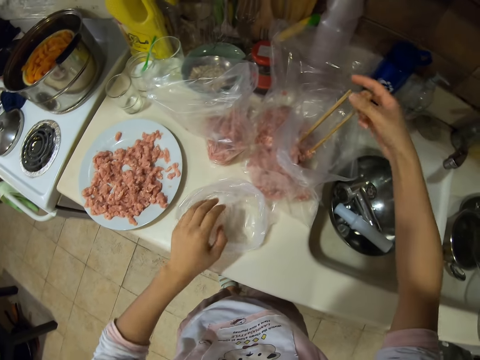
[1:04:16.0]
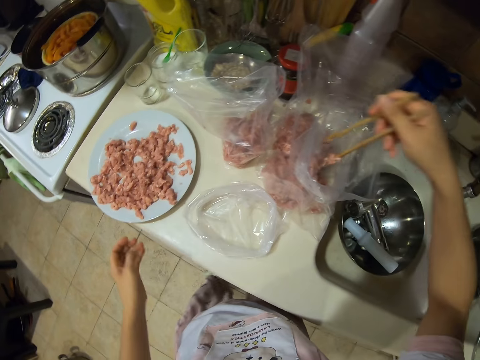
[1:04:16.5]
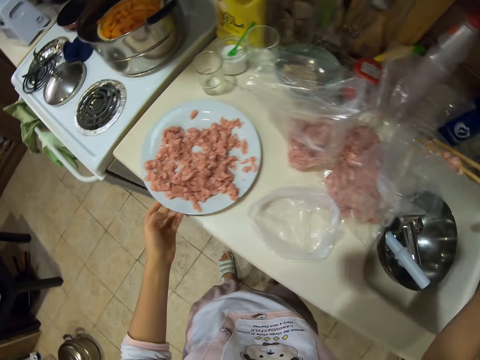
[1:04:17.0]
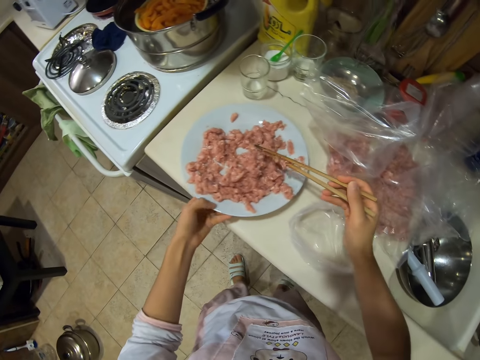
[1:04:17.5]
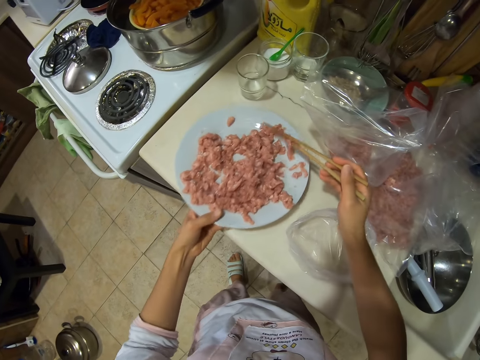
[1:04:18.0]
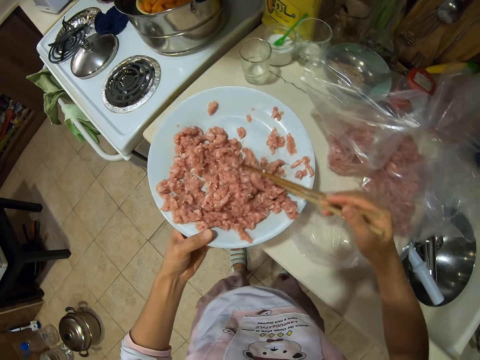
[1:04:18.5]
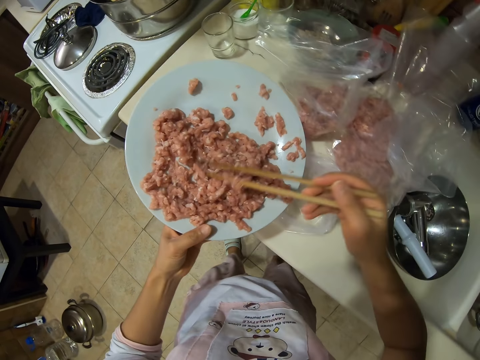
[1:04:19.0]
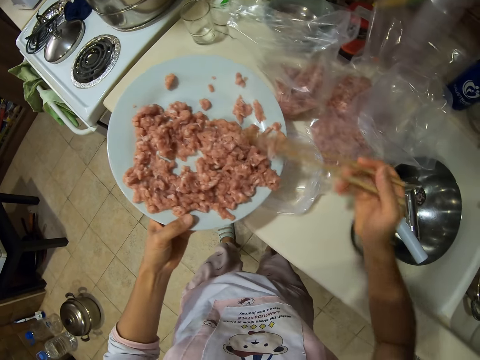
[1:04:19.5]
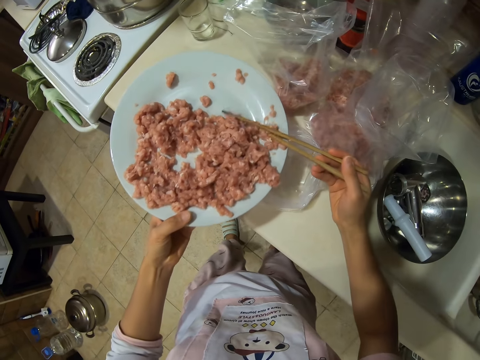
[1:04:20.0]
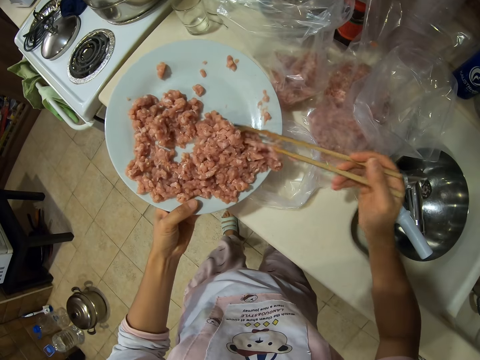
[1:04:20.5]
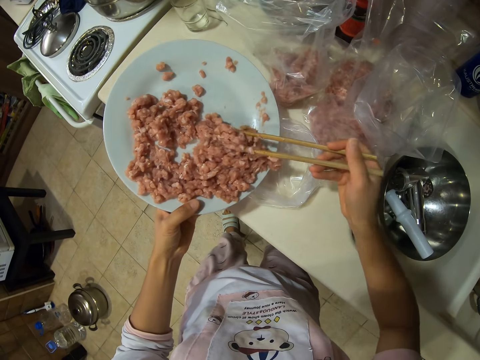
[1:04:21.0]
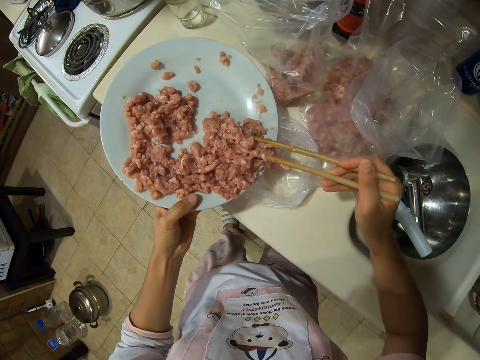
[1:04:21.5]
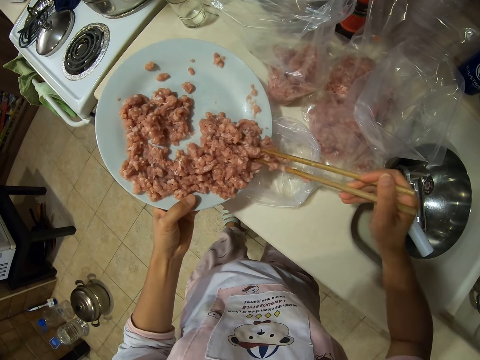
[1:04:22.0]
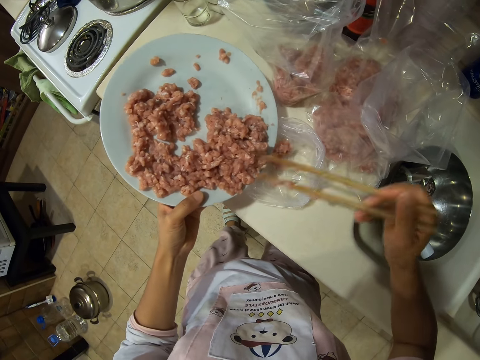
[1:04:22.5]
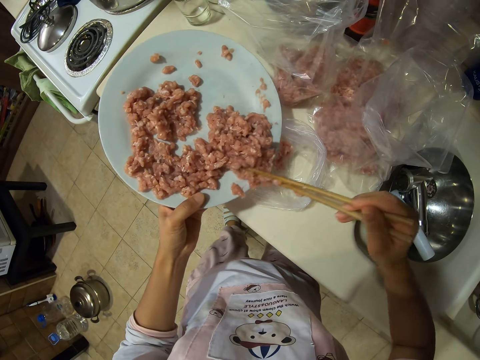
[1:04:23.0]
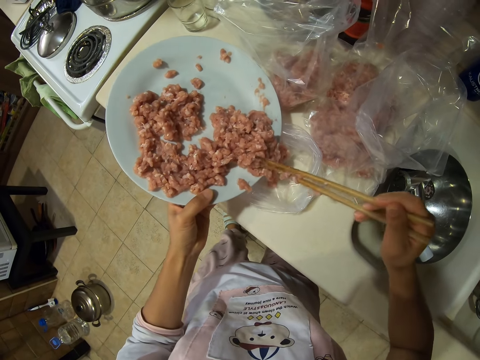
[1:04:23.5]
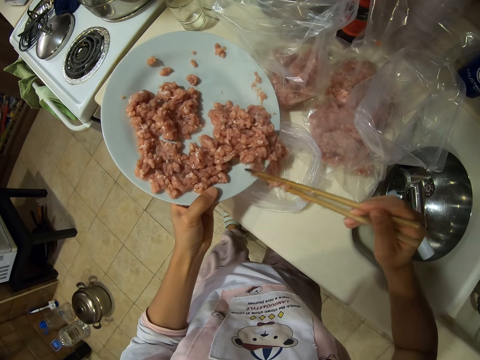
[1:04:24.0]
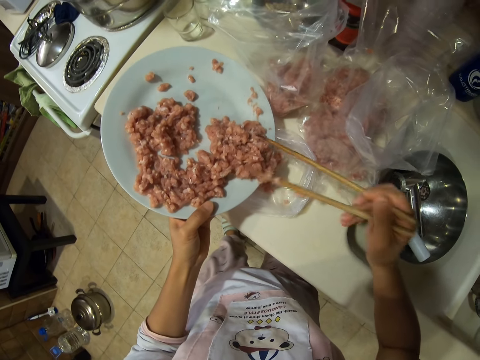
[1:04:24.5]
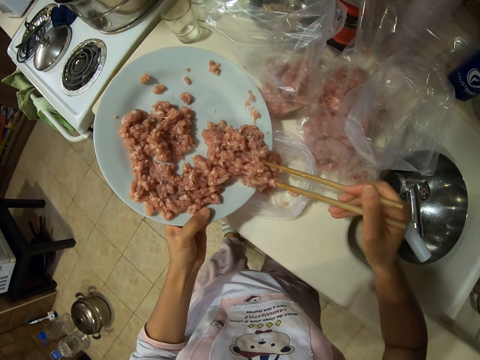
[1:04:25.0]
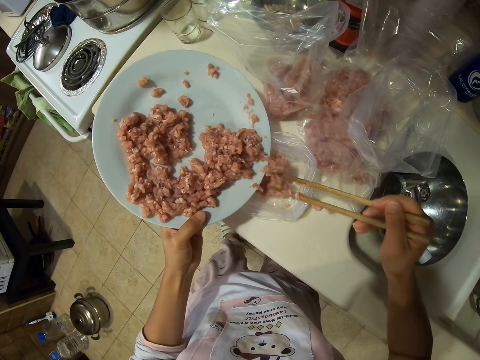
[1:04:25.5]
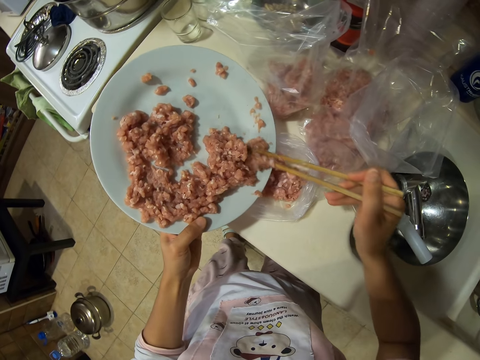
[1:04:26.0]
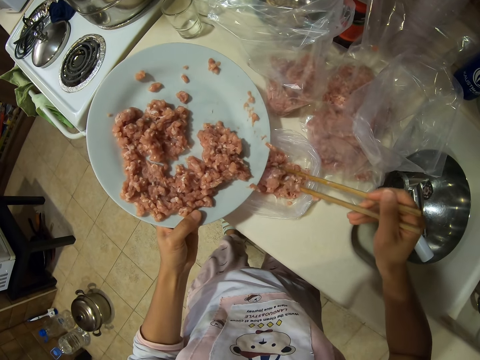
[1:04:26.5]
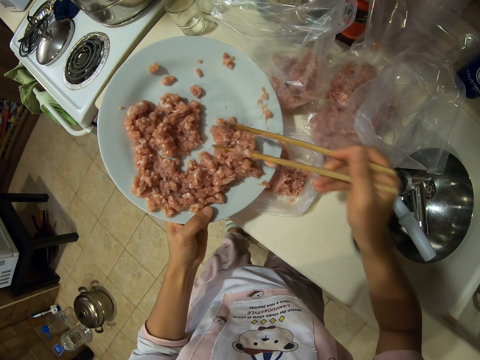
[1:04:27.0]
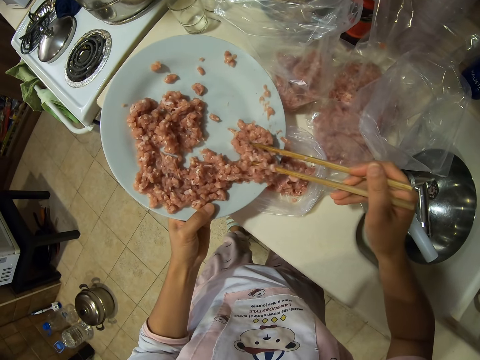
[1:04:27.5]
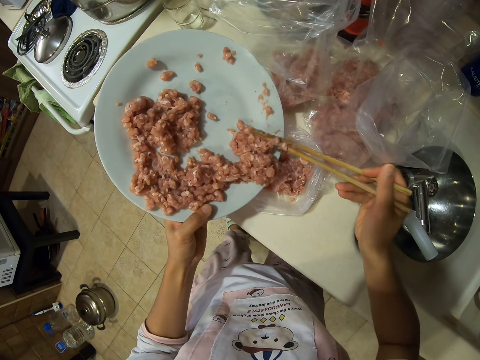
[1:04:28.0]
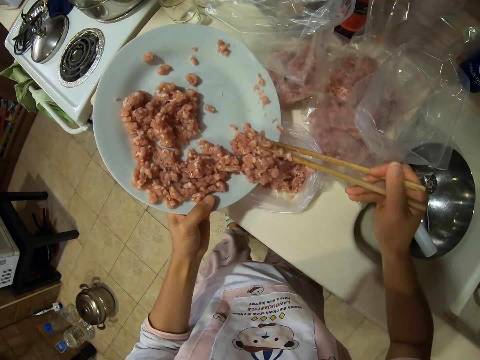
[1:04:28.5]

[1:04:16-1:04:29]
The camera wearer picks up the chopsticks from the paper with minced meat. They scoop meat from the plate with the chopsticks. They hold the plate. They put the minced meat in the nylon paper. They talk.

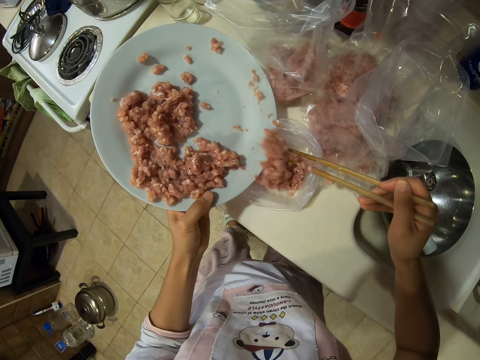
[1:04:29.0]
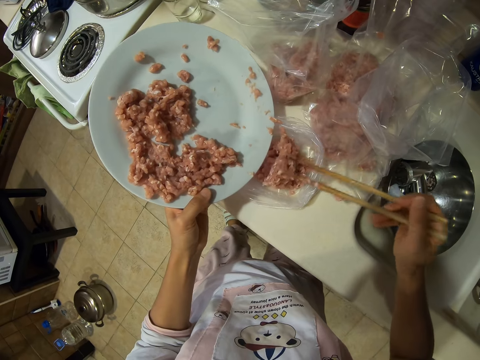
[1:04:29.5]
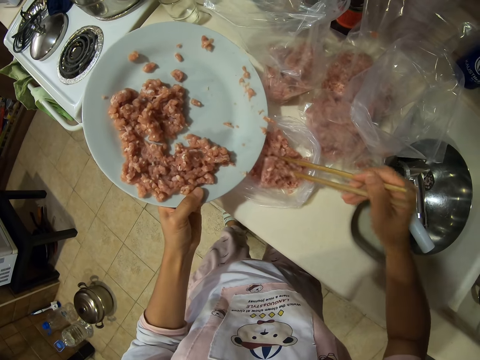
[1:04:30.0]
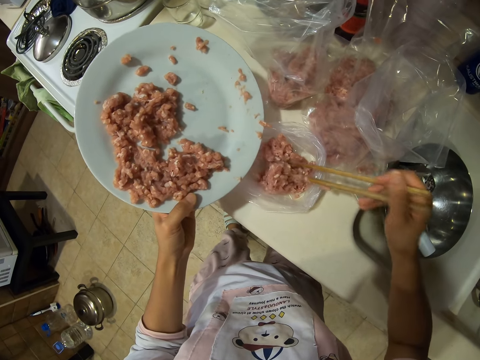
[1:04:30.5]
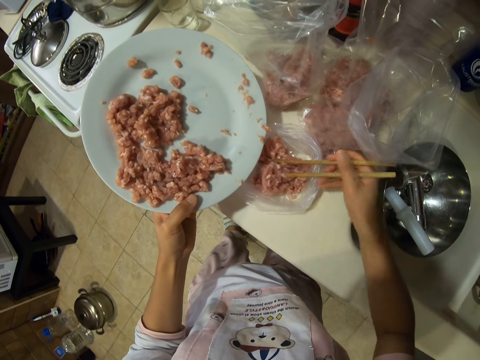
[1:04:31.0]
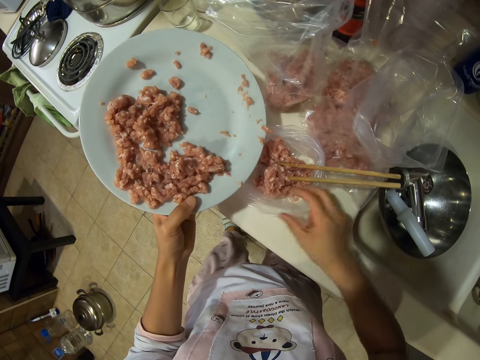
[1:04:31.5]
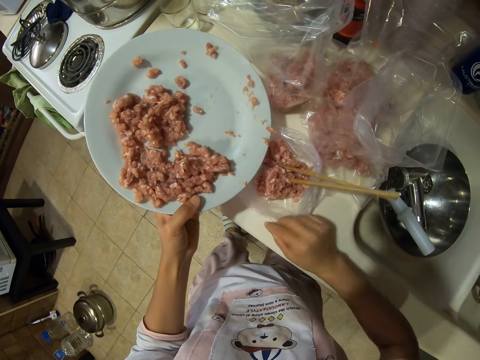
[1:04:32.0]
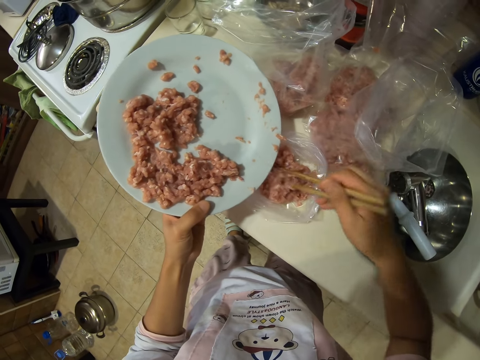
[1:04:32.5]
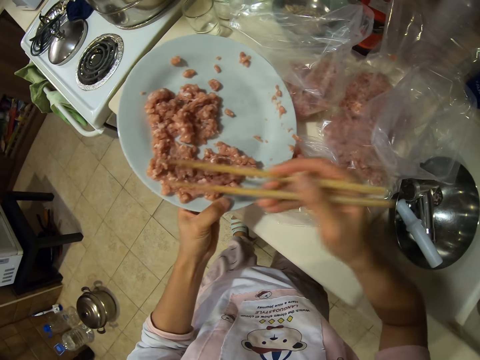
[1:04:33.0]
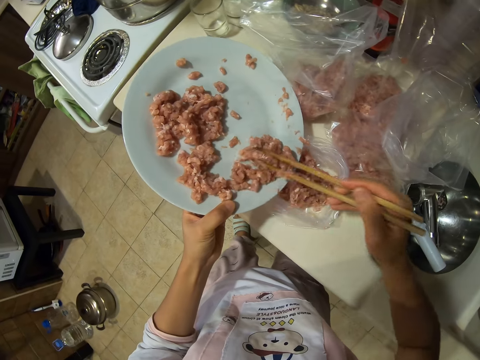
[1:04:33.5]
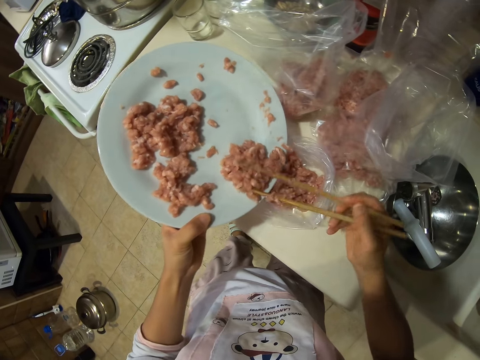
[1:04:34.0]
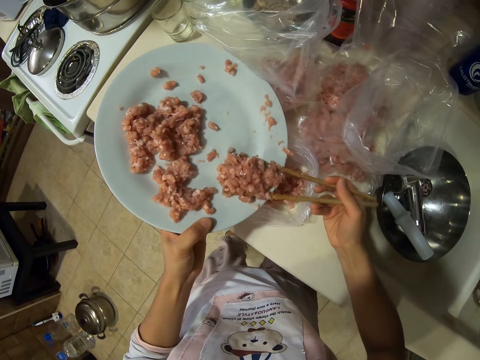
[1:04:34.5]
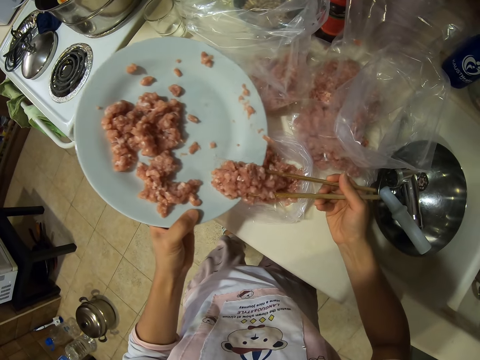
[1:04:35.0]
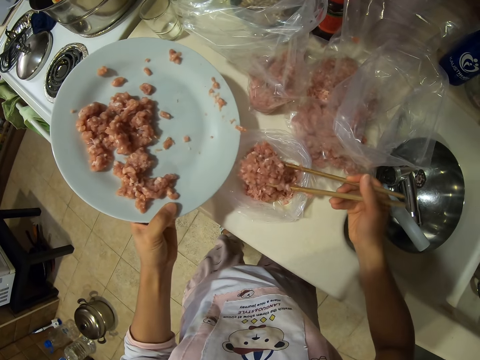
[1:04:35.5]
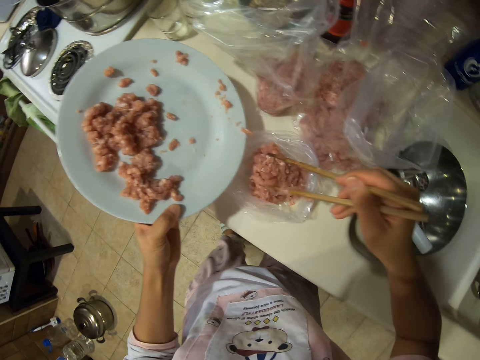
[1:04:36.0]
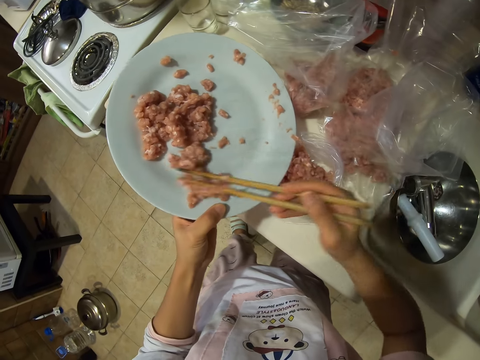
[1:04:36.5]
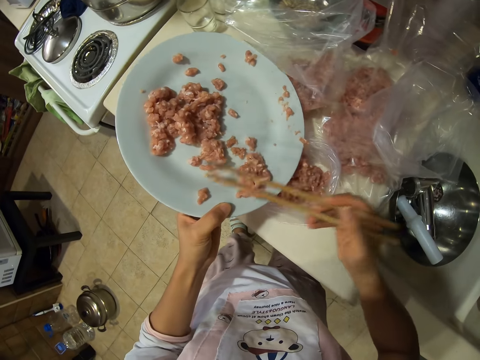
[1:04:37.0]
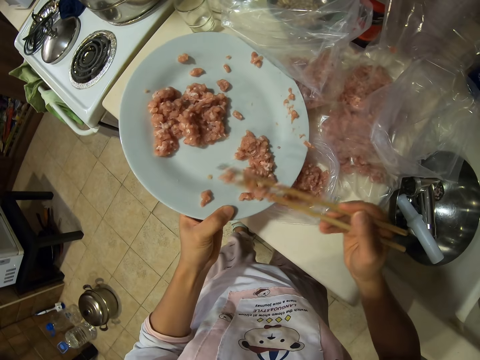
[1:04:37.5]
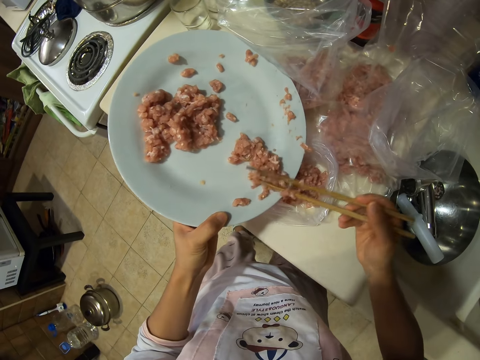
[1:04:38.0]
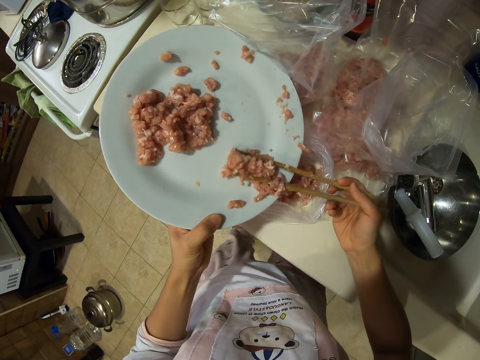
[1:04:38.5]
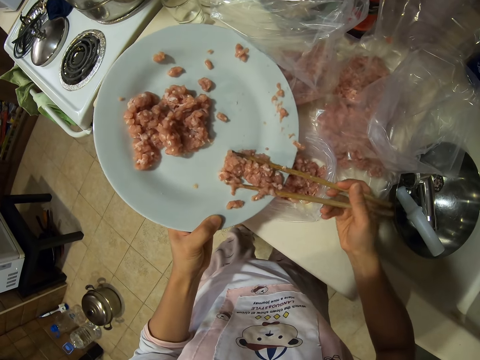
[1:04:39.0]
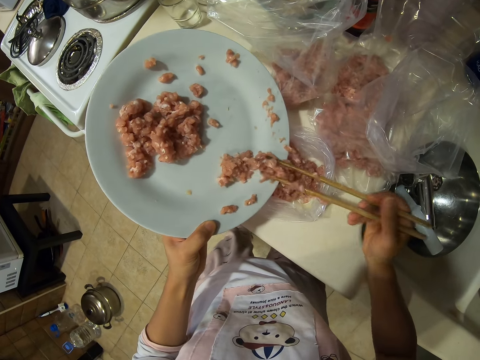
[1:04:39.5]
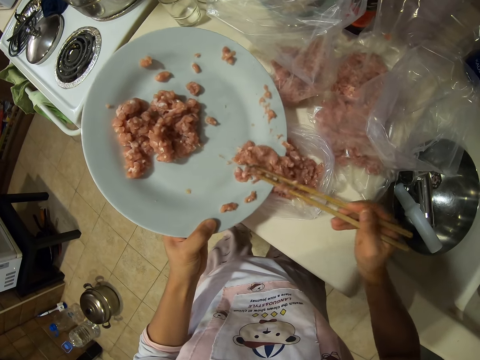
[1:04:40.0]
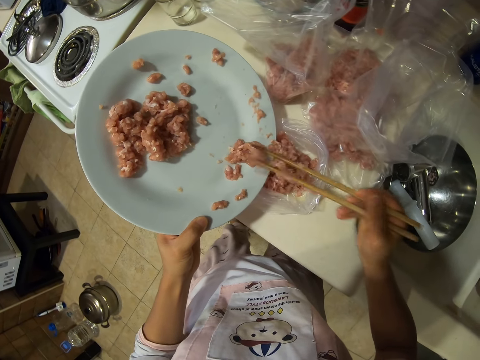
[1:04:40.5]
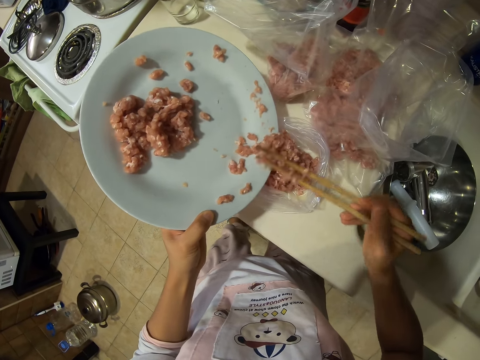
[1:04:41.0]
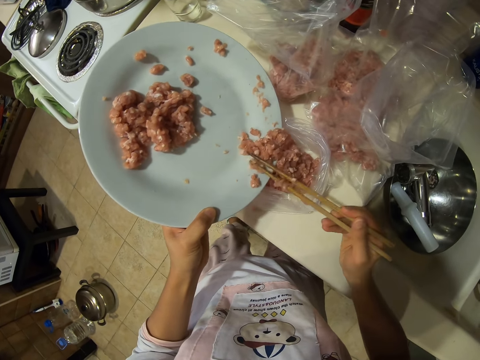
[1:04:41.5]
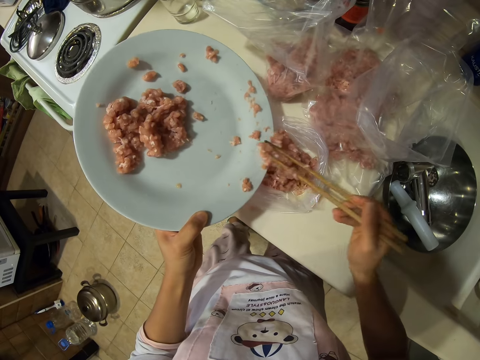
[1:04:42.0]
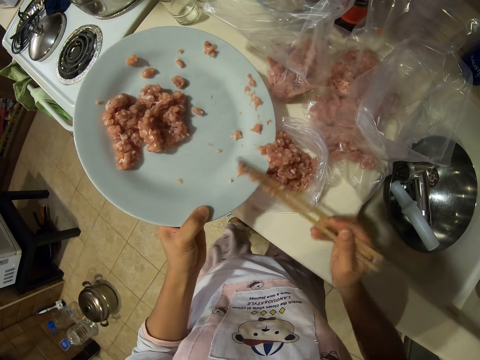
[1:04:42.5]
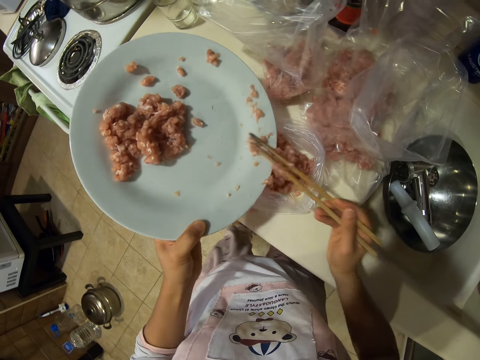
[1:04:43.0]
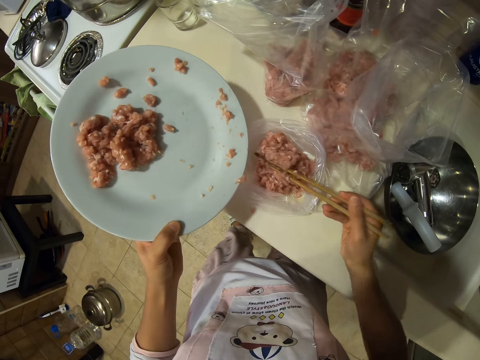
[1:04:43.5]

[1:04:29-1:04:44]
The camera wearer puts meat in nylon paper. They put chopsticks in the meat. They stretch the nylon paper. They take the chopsticks. They put the meat in the nylon paper.
